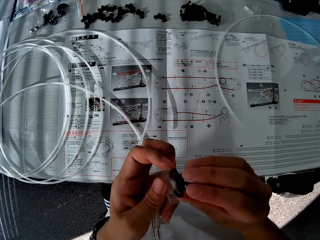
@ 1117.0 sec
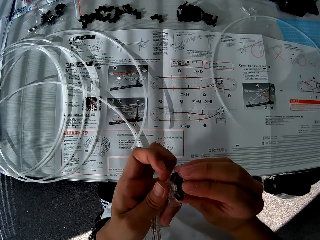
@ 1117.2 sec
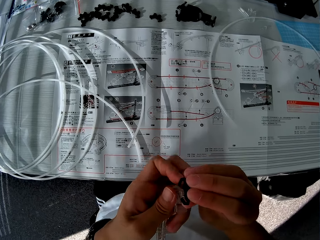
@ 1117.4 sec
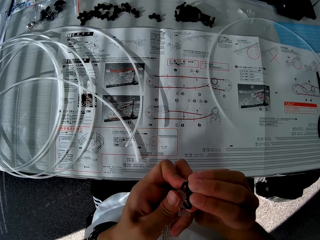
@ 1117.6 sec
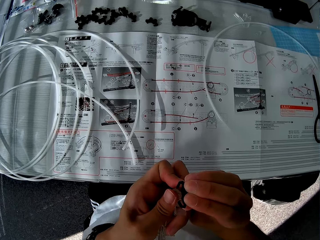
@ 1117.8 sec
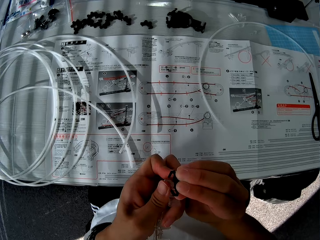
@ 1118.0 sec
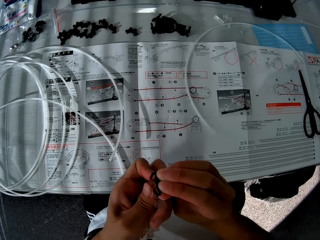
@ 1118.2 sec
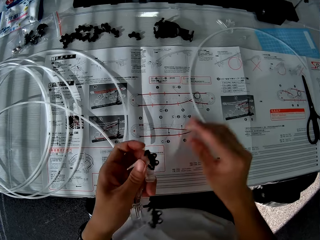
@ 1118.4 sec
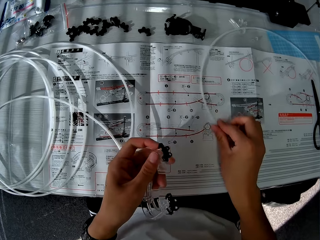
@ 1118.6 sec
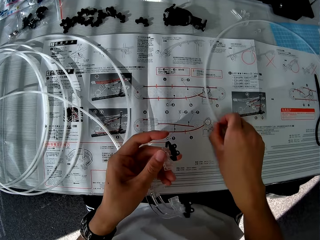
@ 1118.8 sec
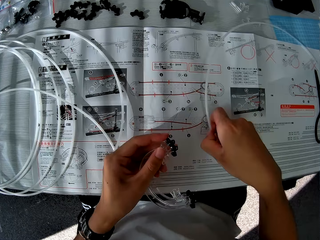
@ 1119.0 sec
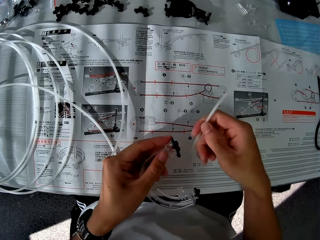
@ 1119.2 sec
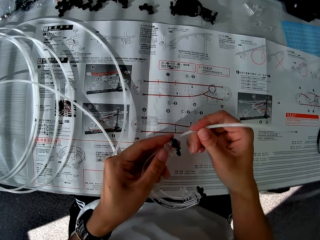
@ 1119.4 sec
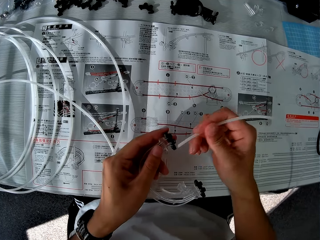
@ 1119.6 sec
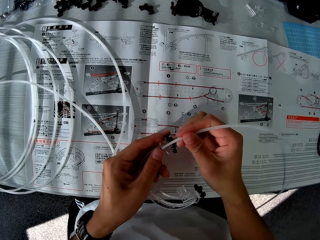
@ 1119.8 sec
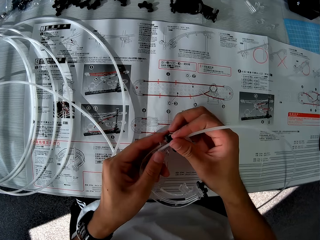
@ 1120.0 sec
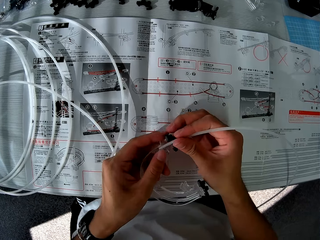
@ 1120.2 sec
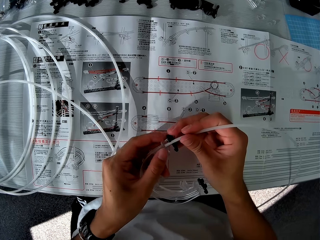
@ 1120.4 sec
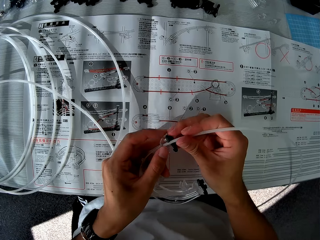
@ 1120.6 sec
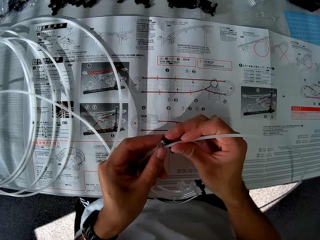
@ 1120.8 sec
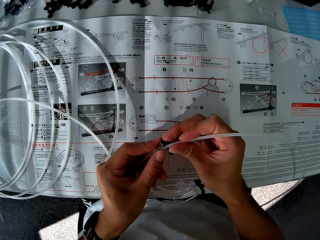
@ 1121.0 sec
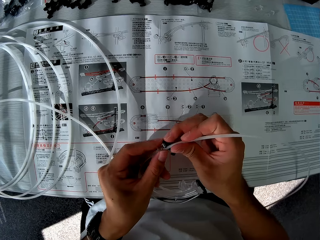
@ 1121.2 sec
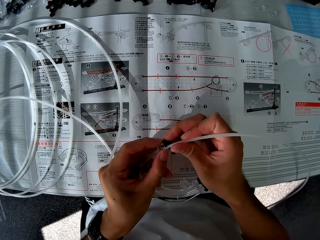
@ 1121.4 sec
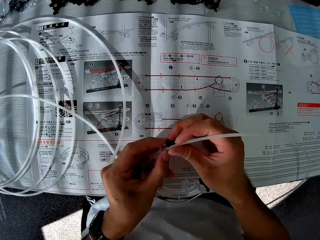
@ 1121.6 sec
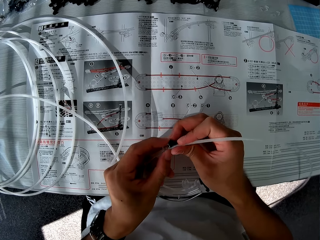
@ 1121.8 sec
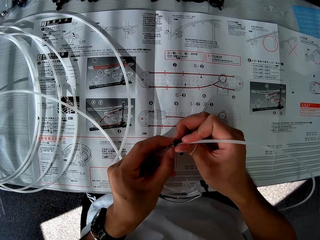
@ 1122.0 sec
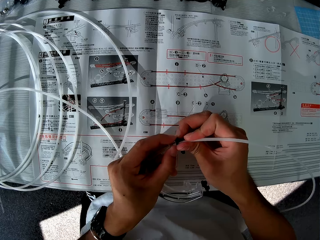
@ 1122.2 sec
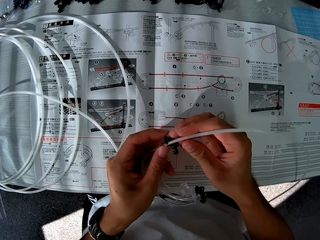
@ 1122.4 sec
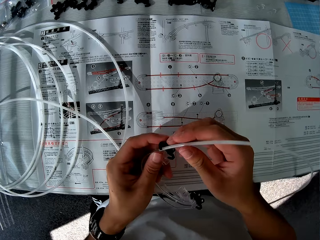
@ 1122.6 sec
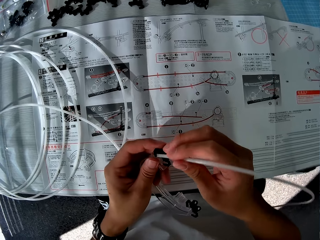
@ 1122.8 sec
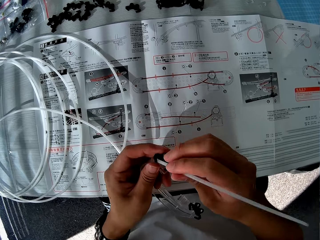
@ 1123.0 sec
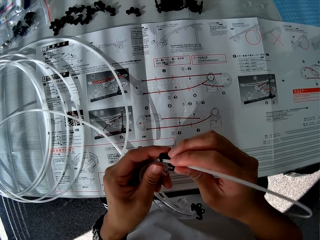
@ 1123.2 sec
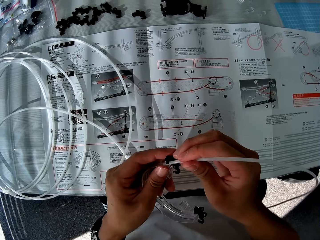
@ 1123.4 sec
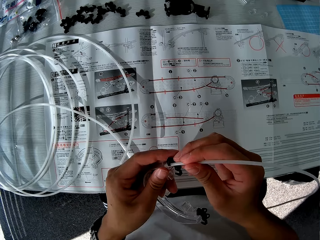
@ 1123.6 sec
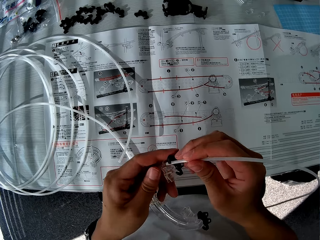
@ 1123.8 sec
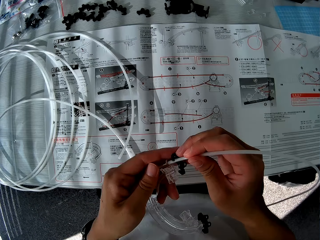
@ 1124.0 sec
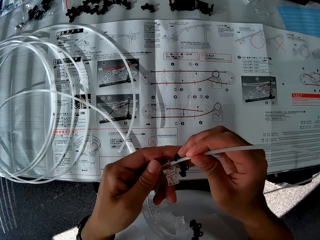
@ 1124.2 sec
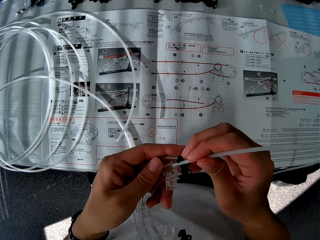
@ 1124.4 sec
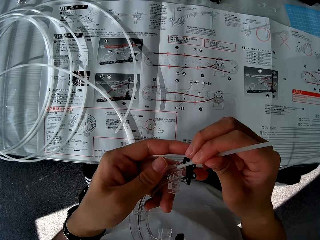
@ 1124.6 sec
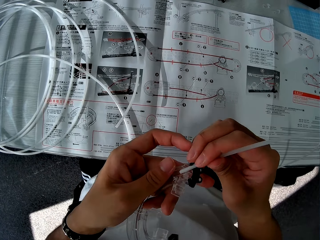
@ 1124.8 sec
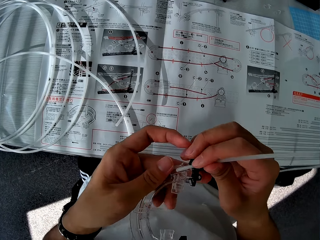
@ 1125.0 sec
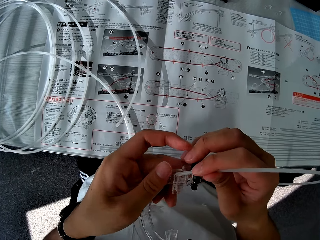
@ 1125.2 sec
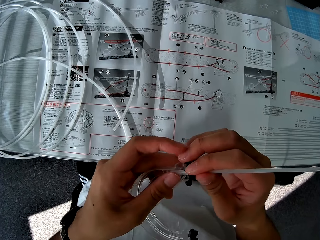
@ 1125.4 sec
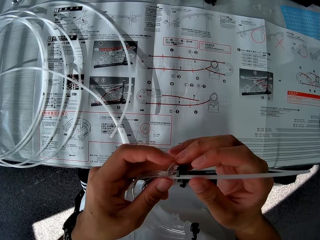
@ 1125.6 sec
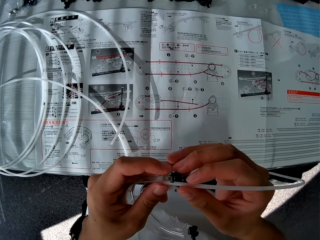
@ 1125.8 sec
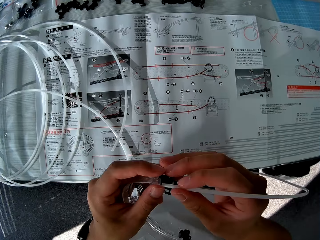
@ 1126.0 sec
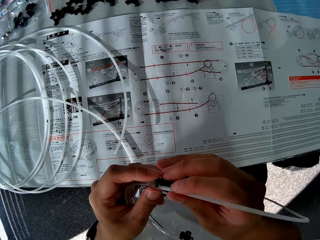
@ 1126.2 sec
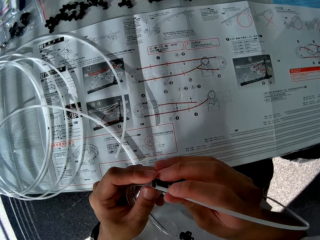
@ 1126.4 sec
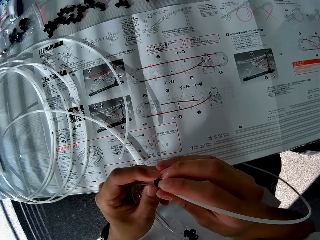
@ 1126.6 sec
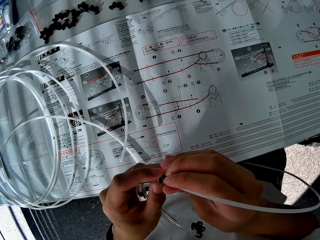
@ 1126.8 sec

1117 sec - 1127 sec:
The camera wearer checks corner part A. They pick up a standard rail. They fix the standard rail onto corner part A.

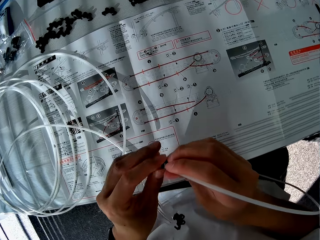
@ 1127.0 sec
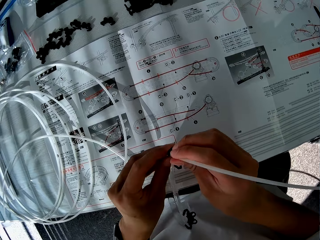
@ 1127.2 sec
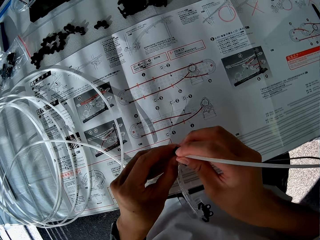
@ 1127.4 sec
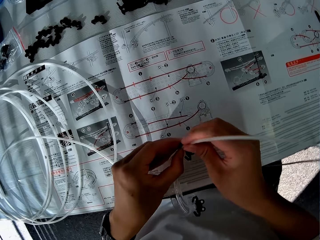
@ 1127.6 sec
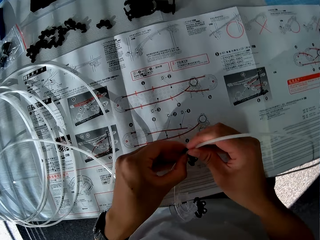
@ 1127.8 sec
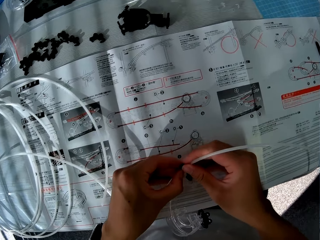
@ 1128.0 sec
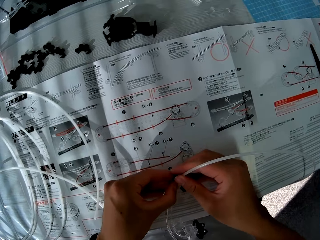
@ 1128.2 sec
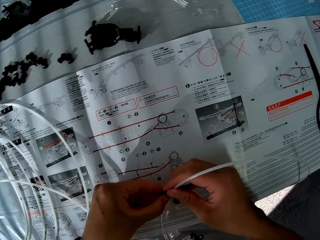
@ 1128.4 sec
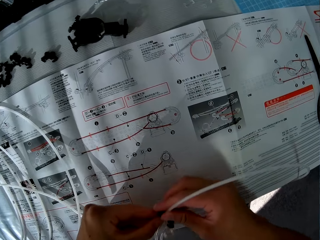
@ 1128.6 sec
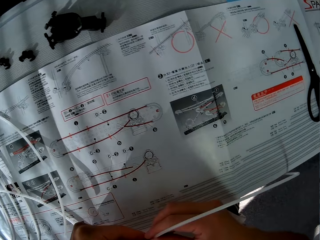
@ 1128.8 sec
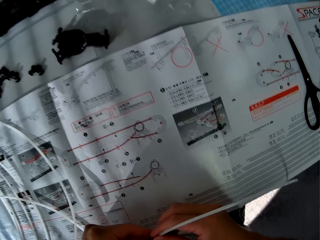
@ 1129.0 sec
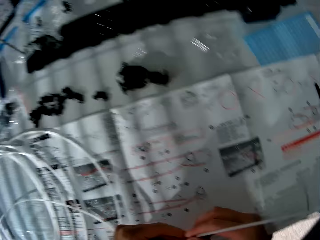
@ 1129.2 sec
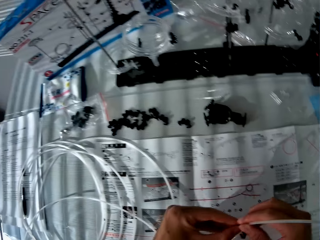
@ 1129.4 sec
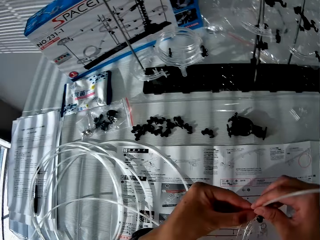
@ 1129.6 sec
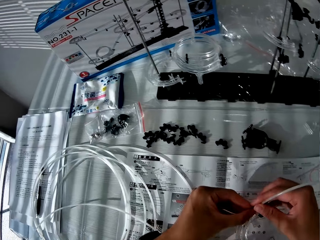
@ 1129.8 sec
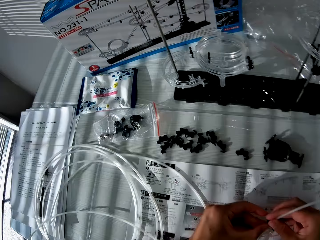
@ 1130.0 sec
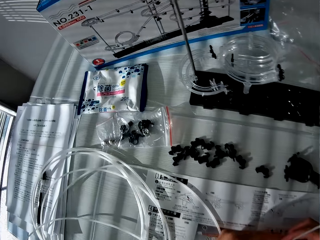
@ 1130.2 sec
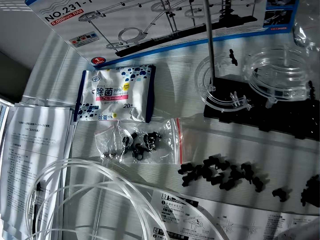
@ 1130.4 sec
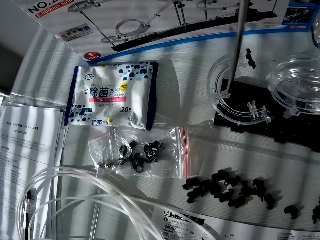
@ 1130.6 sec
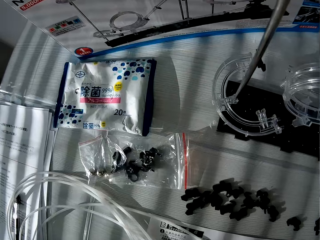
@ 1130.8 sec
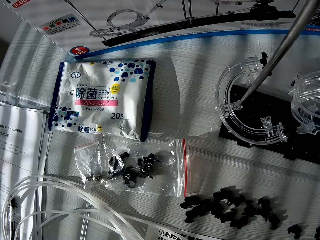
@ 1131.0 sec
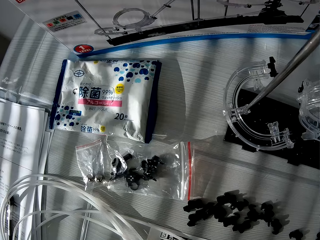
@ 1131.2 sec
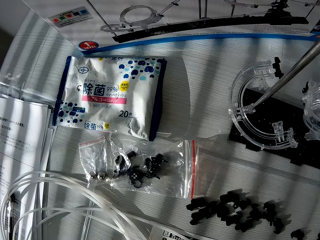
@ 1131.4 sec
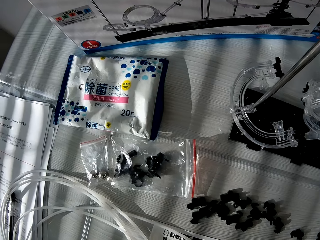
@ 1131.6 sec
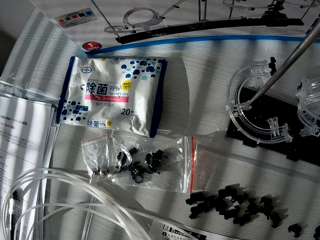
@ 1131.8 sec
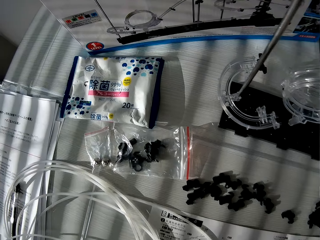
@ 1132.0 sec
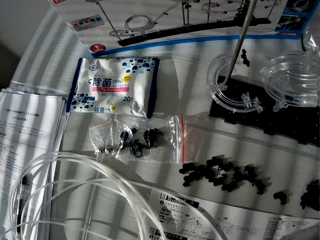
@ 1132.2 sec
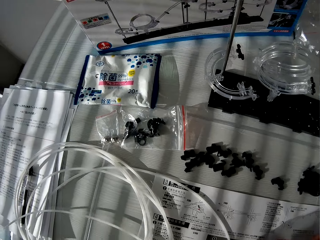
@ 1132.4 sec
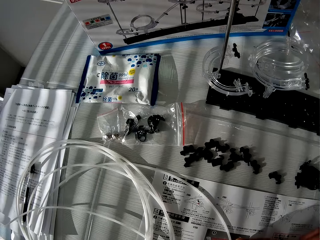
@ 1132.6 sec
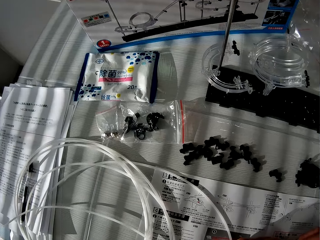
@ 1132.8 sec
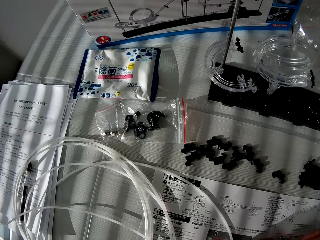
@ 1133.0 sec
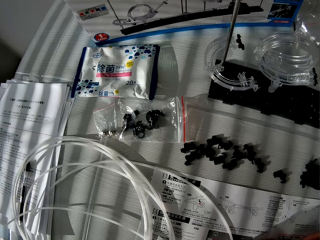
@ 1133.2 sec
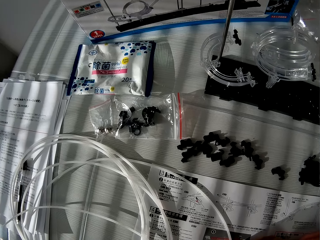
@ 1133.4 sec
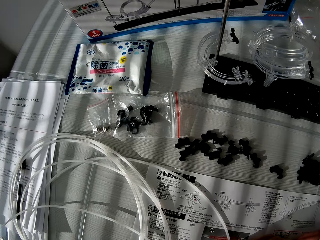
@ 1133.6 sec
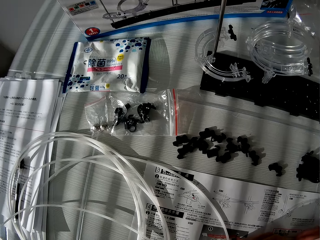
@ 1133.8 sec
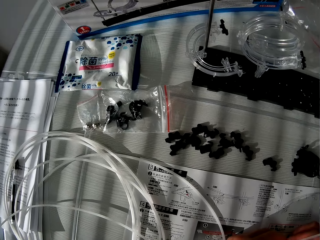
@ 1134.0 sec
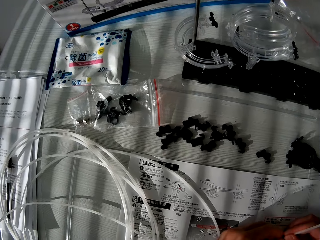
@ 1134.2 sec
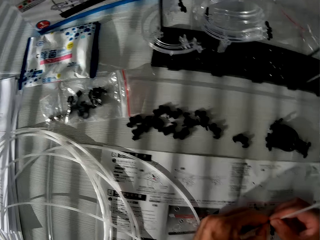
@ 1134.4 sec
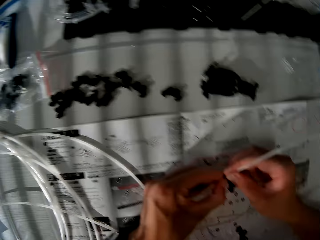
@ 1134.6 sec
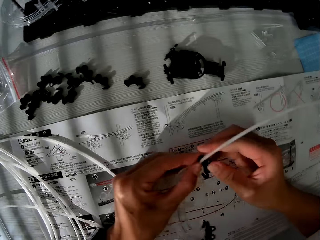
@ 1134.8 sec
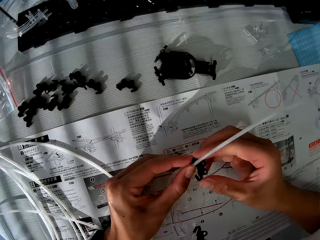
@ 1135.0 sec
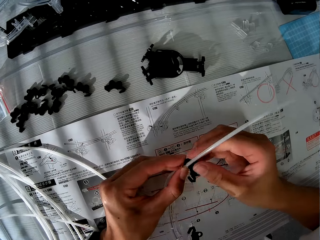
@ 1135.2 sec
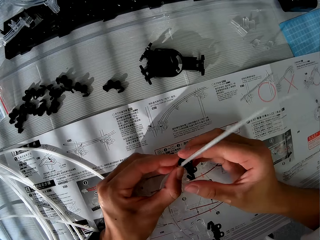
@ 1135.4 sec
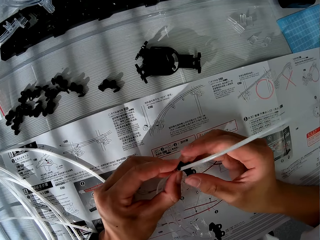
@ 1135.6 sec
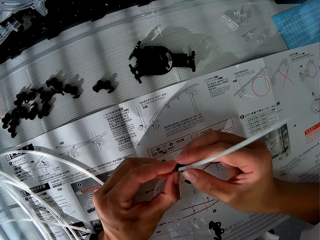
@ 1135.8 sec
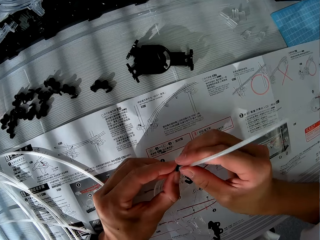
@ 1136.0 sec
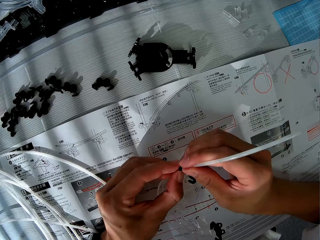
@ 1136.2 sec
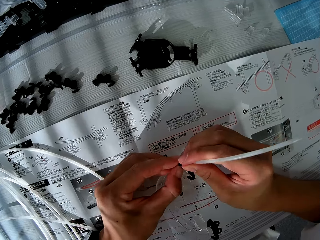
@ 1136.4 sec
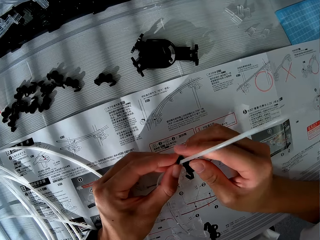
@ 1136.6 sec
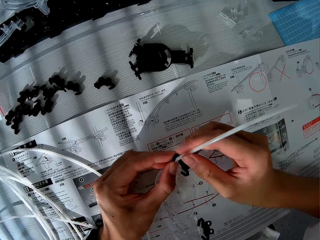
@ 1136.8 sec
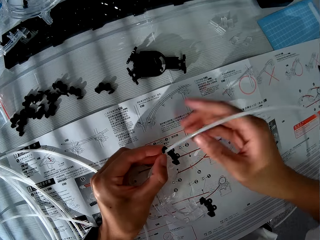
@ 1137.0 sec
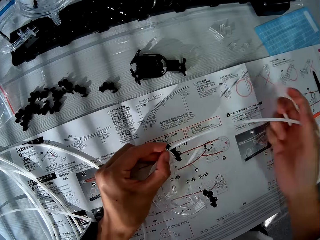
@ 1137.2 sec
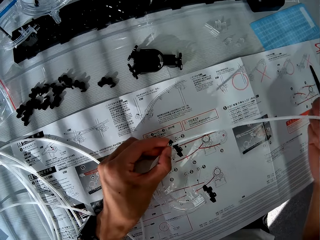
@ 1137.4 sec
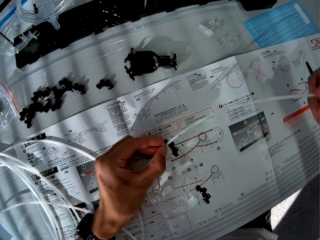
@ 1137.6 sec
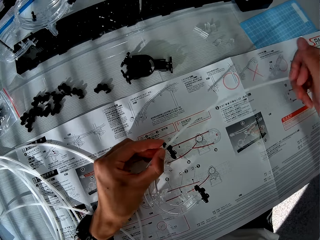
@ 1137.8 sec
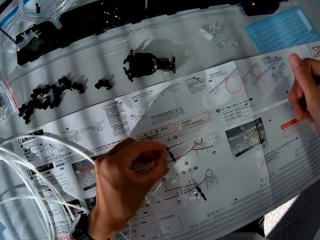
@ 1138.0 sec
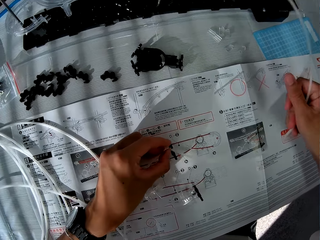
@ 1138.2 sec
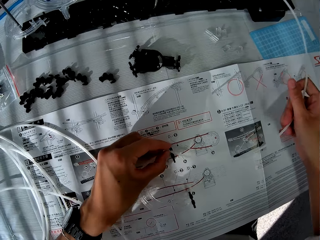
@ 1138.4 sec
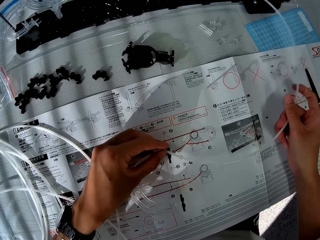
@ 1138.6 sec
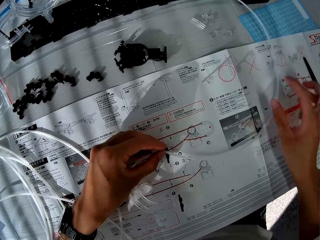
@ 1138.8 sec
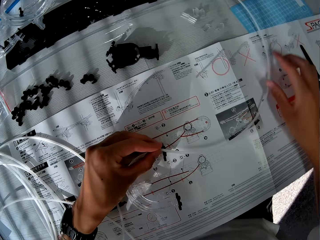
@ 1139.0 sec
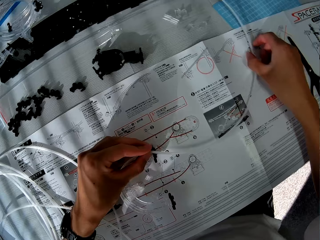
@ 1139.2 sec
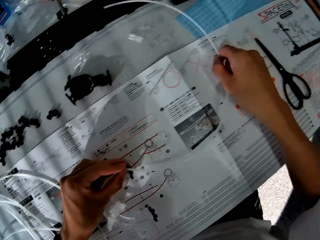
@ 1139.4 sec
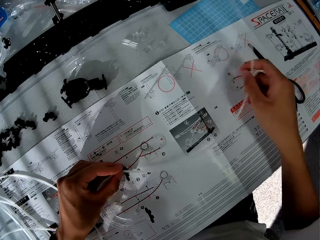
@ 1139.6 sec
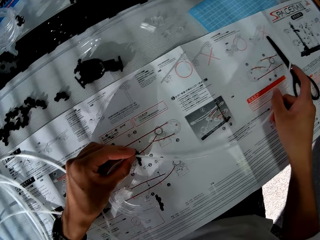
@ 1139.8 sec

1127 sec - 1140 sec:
The camera wearer looks around the table. They fix the standard rail onto corner part A. They drop the standard rail down.
